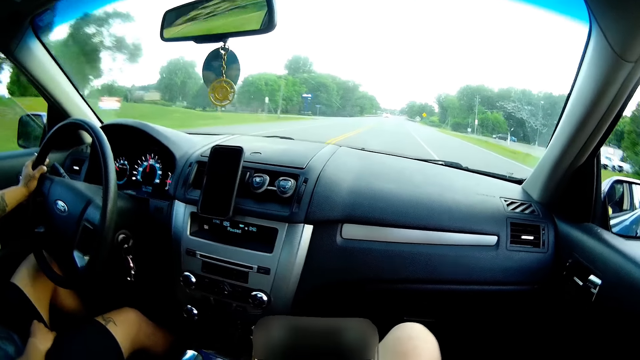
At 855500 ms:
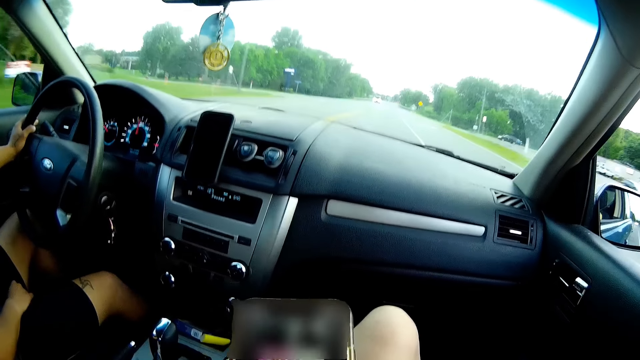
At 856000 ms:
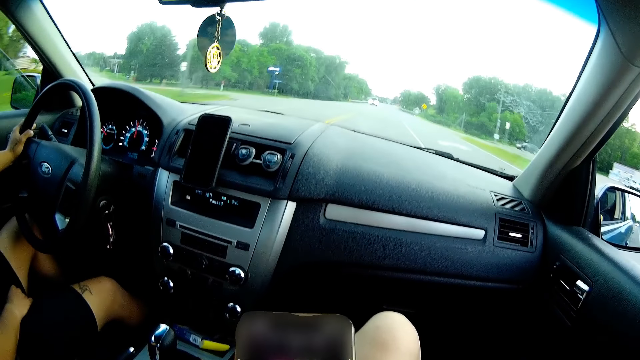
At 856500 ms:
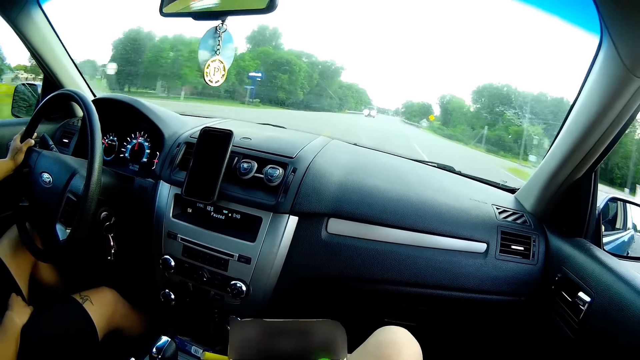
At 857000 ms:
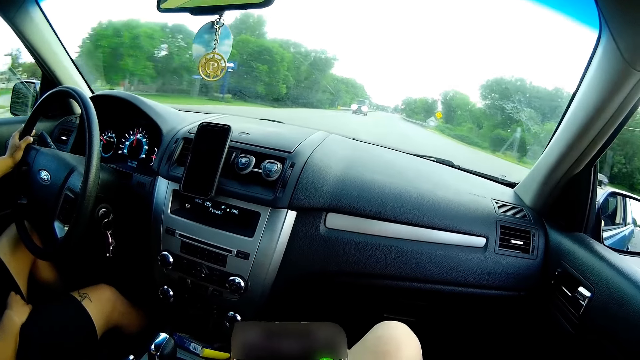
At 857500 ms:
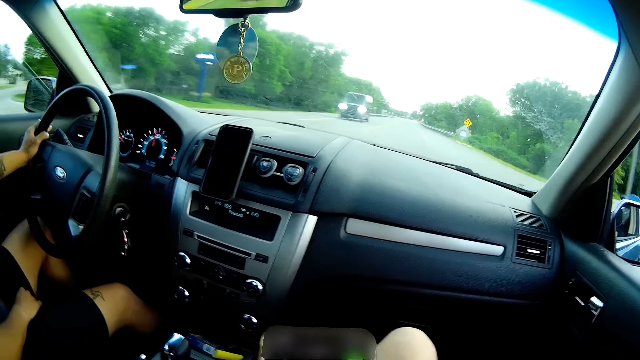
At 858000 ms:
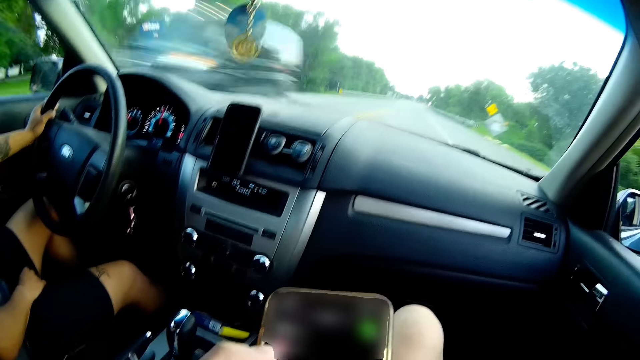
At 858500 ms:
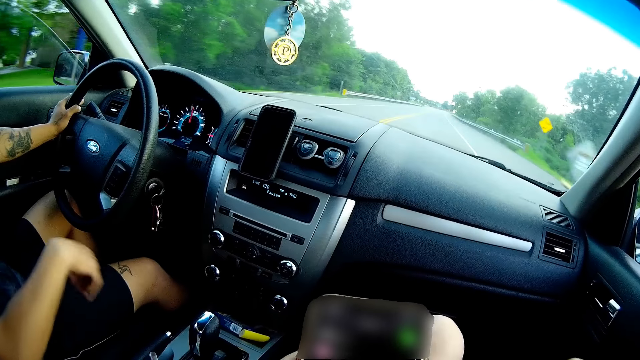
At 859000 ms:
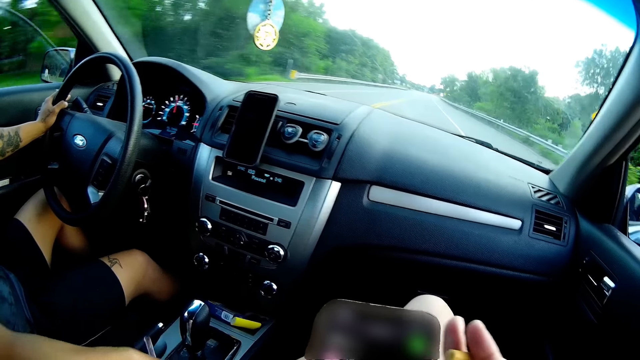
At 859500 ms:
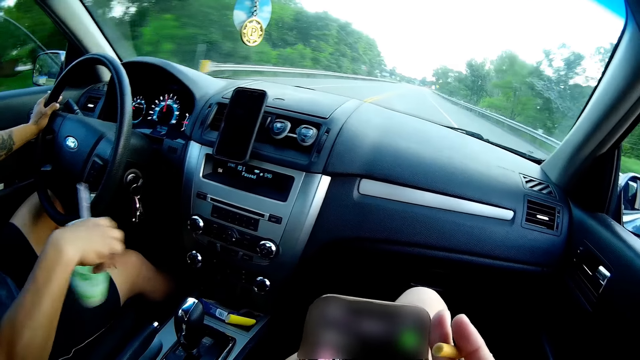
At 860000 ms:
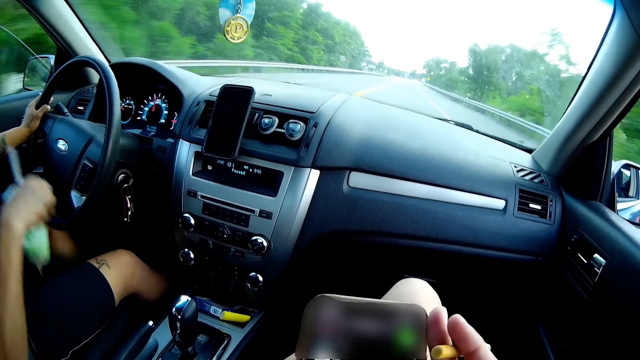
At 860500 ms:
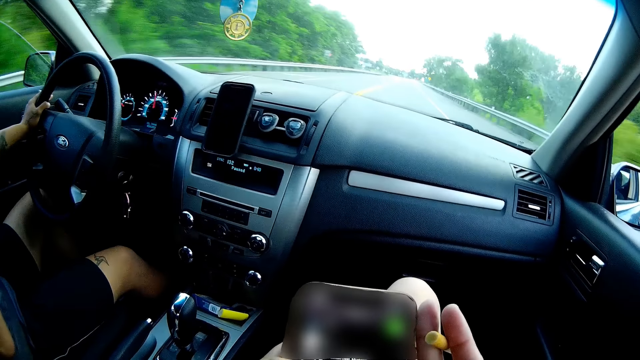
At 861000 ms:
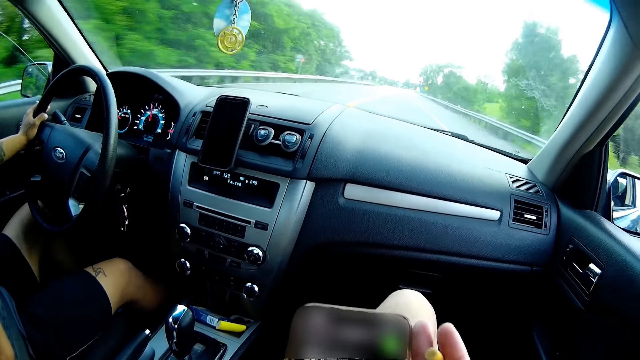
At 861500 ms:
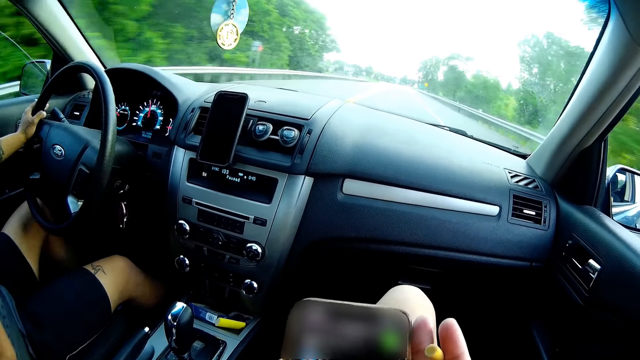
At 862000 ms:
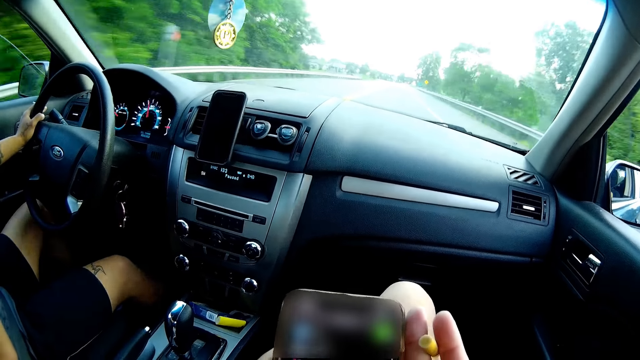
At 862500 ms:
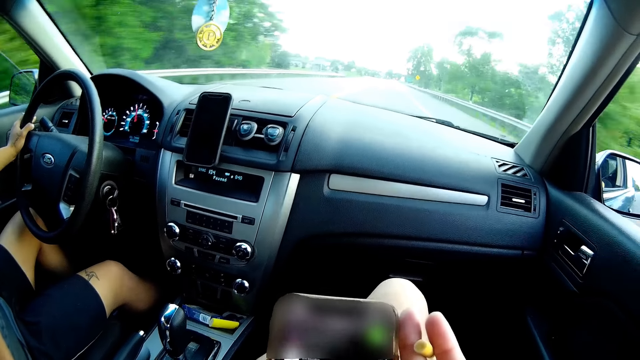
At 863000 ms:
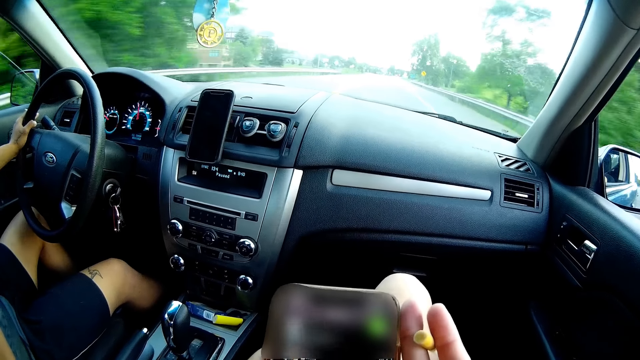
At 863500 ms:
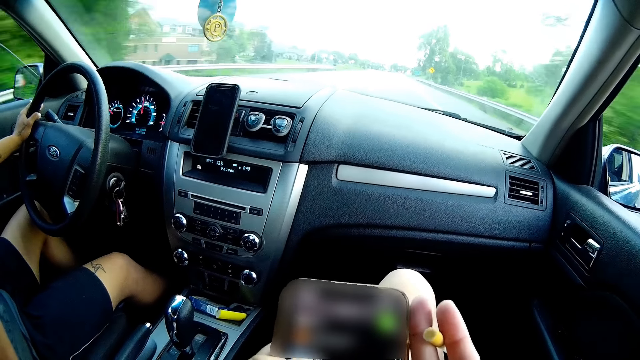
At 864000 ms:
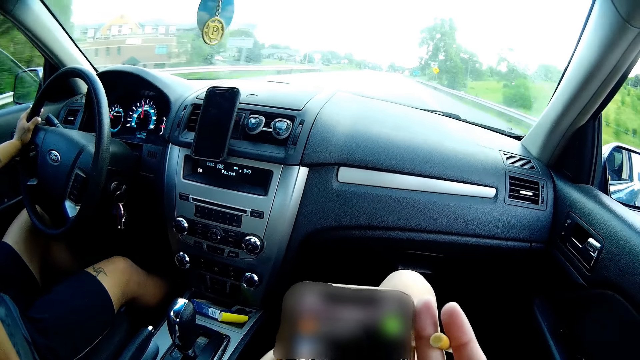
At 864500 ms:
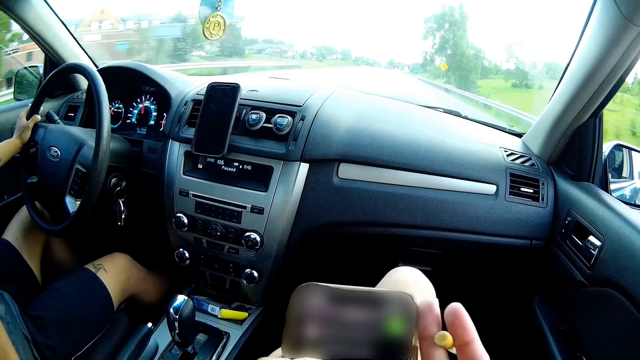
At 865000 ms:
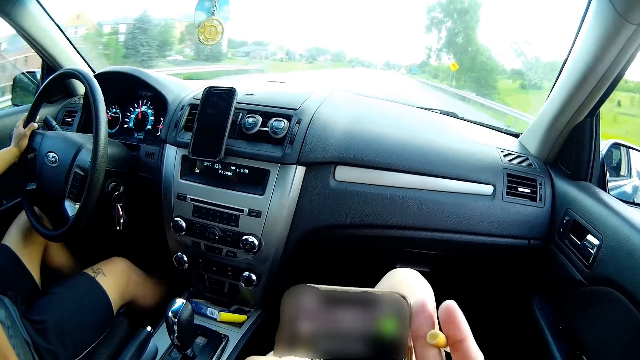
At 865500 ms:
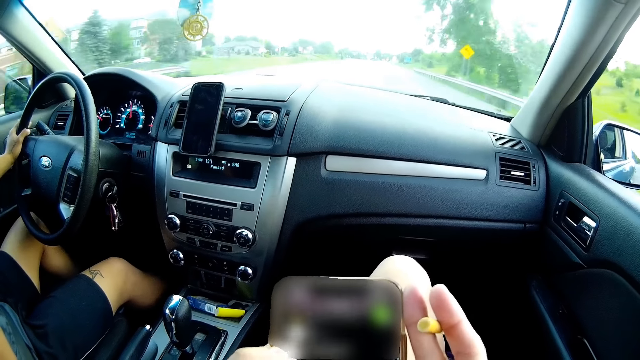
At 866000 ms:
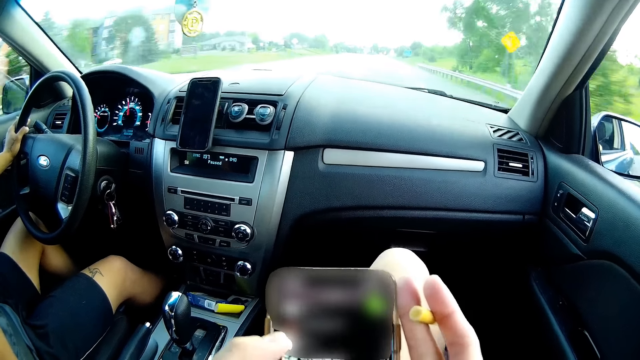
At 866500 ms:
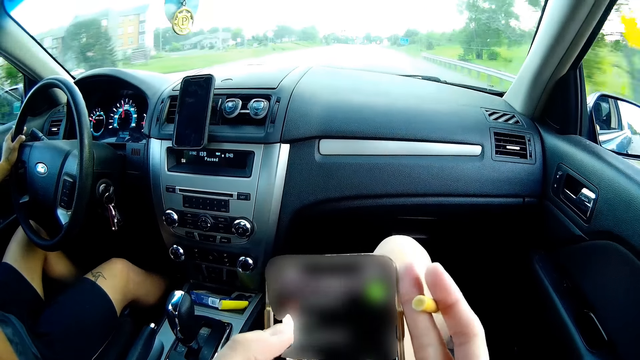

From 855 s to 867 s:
The camera wearer smokes the cigarette in her right hand. The man picks up the drink in the car with his right hand. The camera wearer puts her right hand on the phone. The man shakes something in a can and drinks something with the right hand. The camera wearer presses the phone with both hands. The man drives the car on the road.

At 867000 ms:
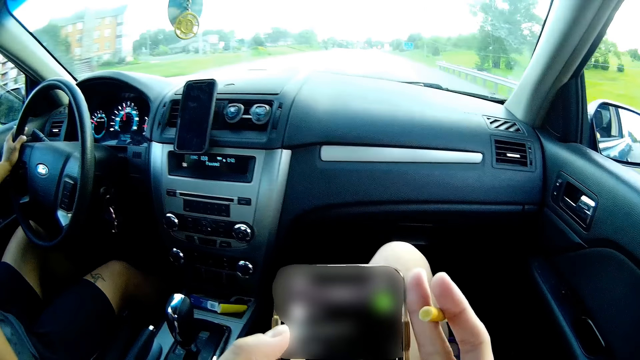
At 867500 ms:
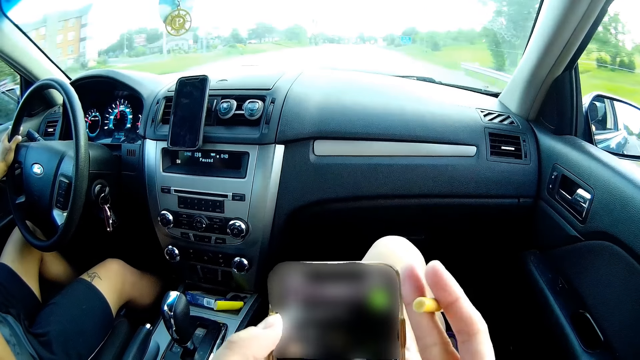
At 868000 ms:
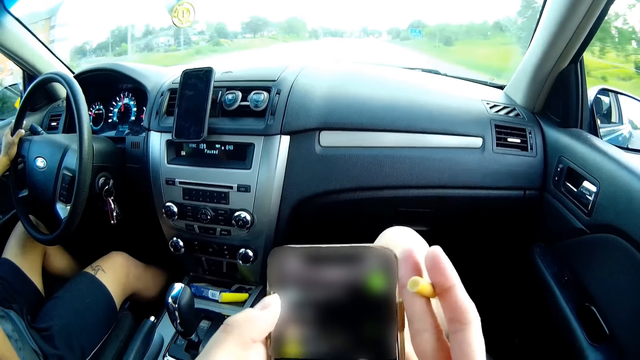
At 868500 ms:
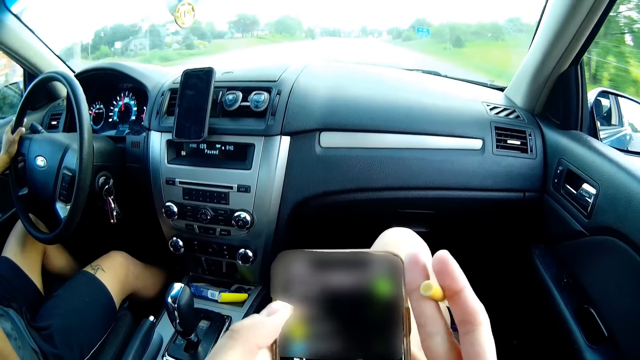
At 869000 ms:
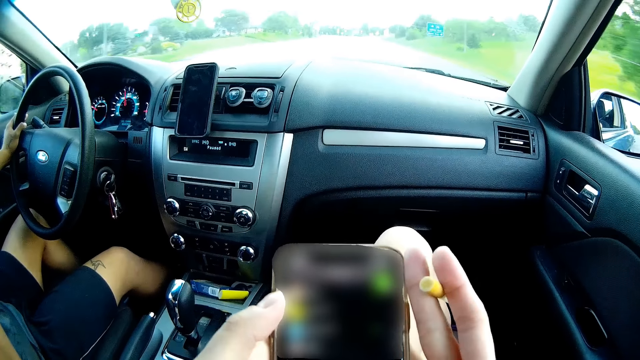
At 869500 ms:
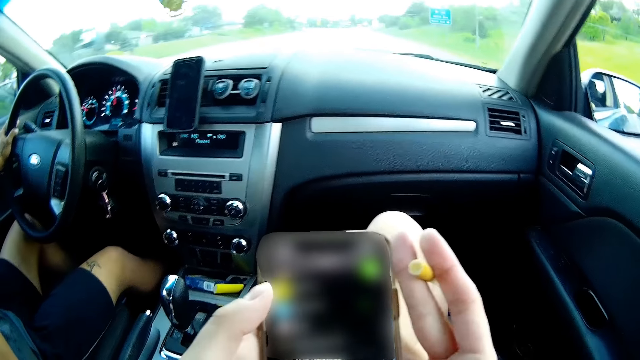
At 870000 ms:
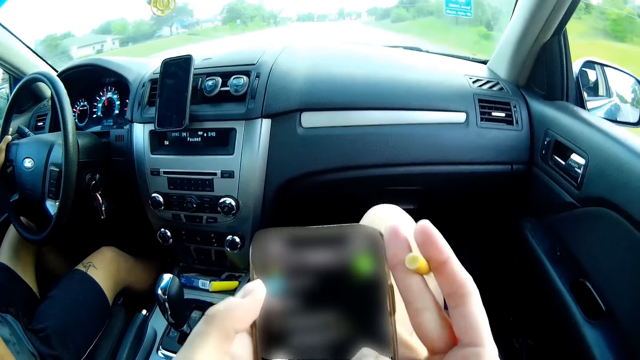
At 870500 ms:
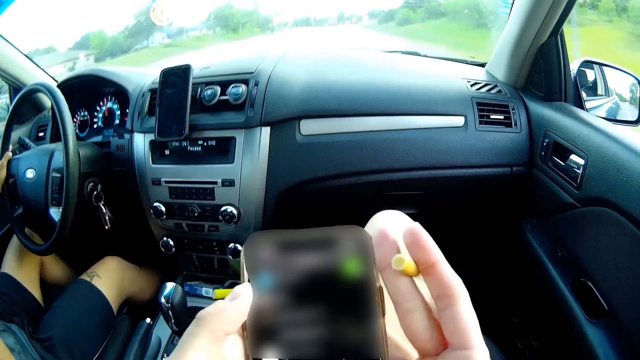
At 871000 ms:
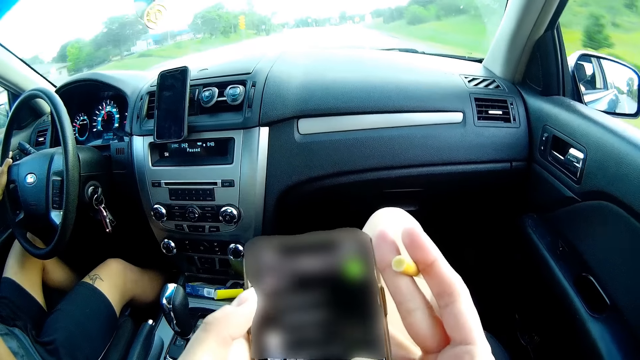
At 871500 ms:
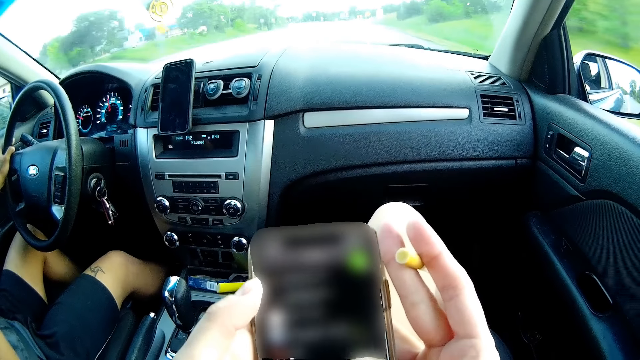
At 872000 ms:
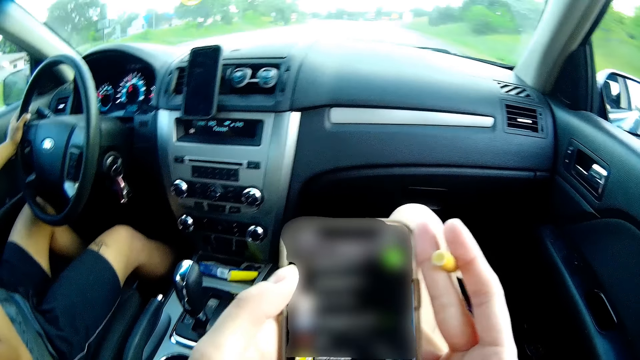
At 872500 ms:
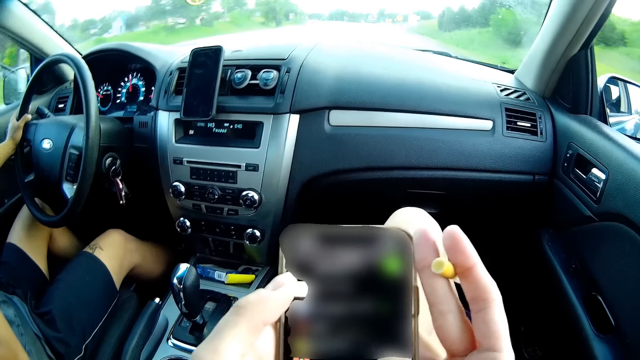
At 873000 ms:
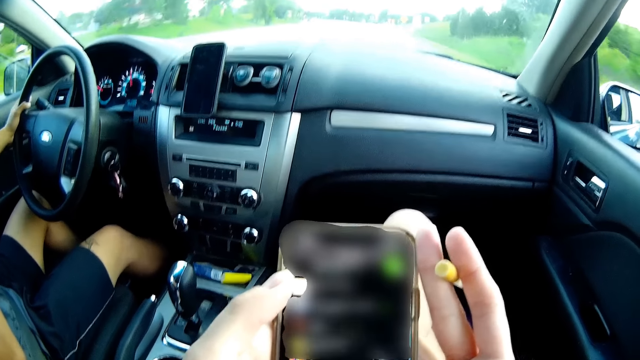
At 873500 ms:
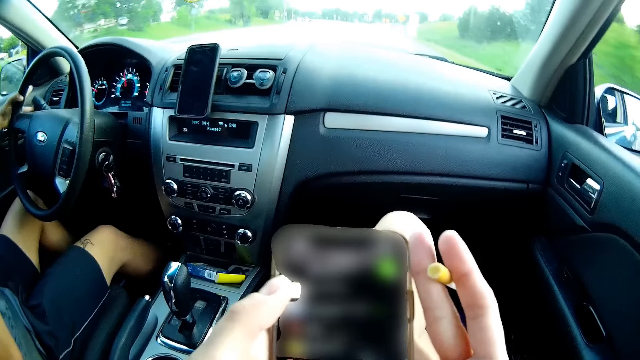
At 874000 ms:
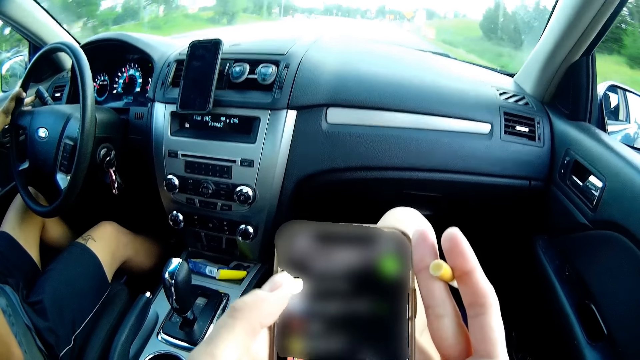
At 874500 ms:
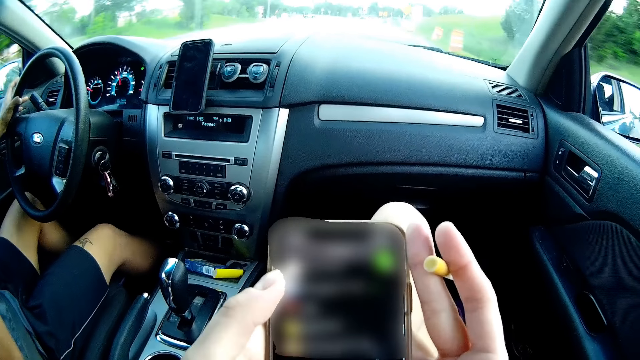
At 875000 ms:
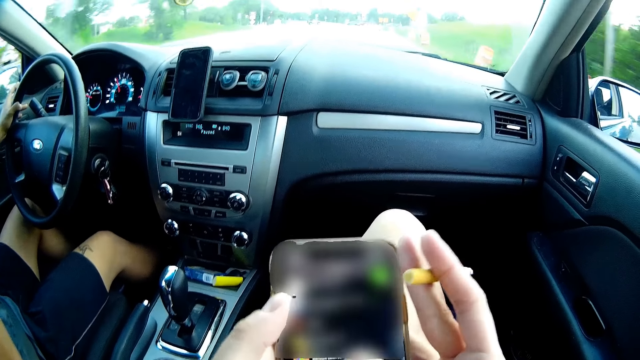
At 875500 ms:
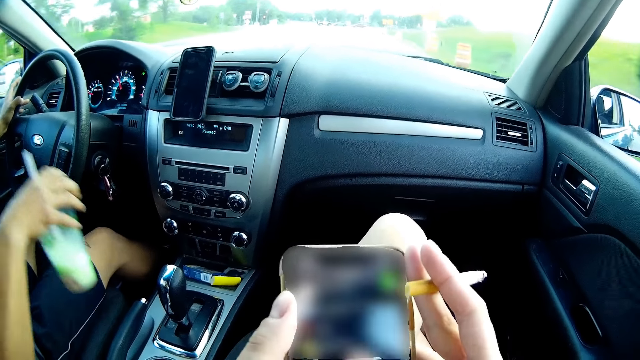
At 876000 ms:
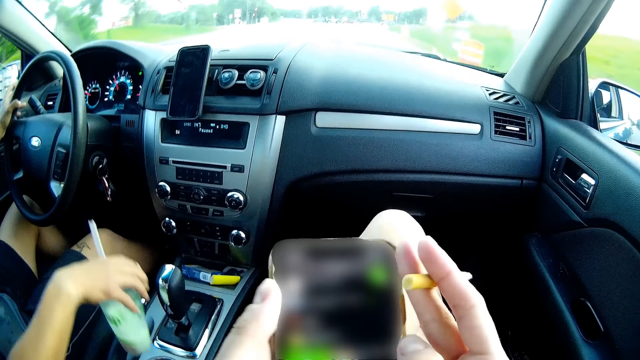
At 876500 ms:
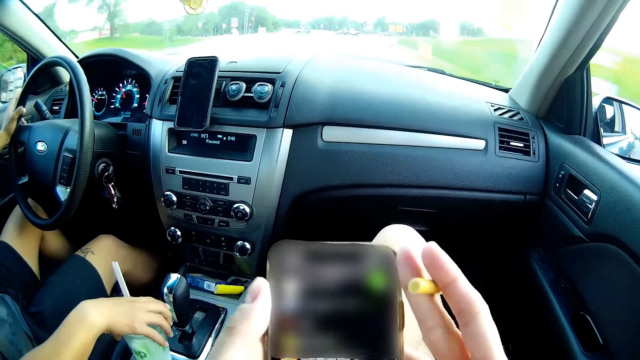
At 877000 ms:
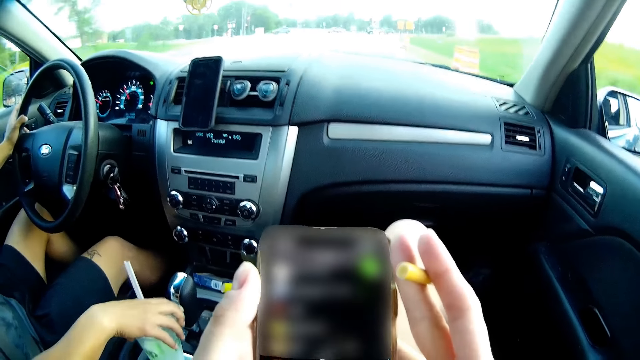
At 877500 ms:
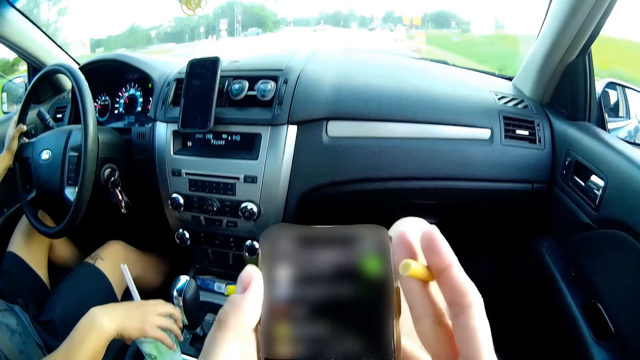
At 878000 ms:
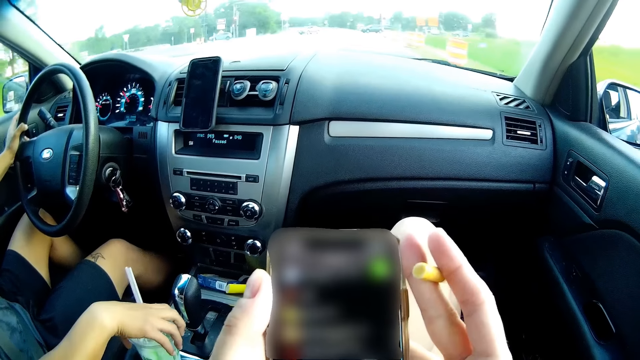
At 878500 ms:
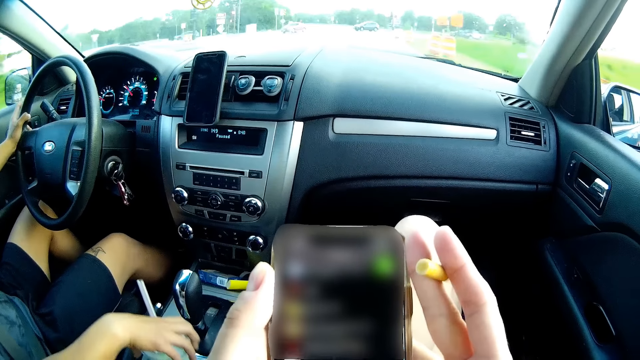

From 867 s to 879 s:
The man drops the drink in the car with his right hand.
